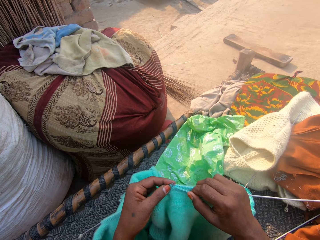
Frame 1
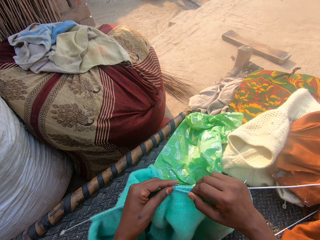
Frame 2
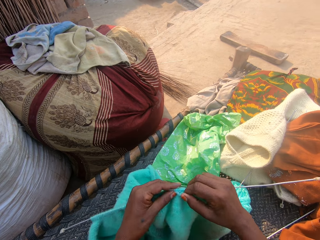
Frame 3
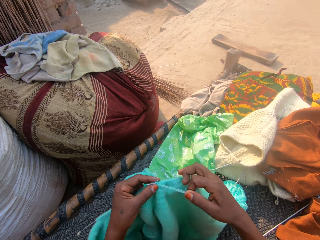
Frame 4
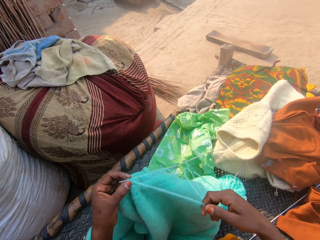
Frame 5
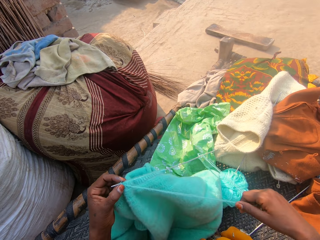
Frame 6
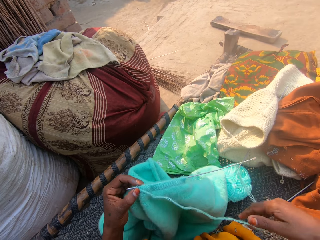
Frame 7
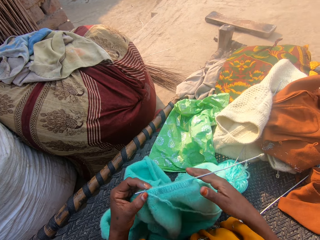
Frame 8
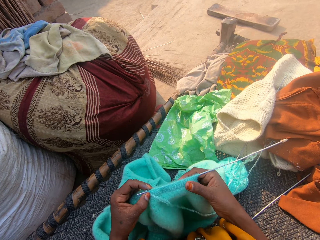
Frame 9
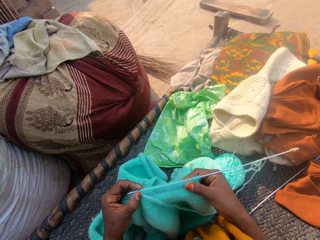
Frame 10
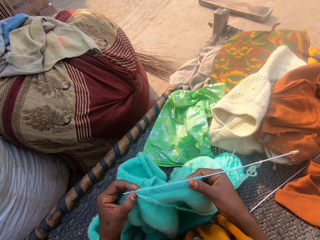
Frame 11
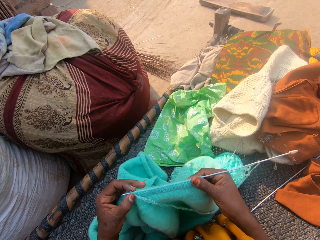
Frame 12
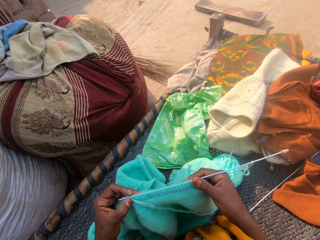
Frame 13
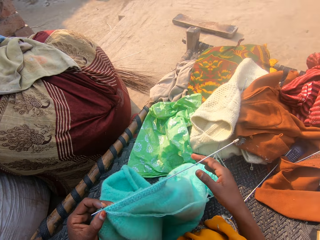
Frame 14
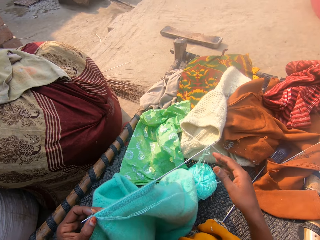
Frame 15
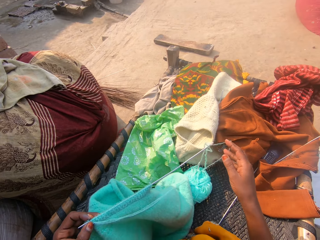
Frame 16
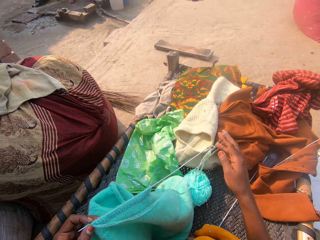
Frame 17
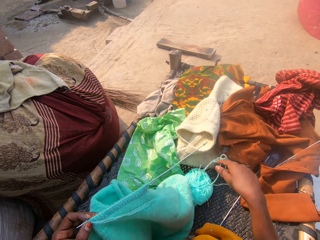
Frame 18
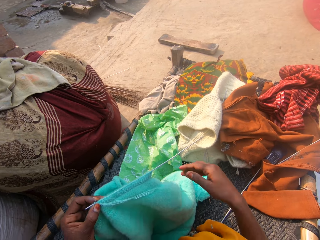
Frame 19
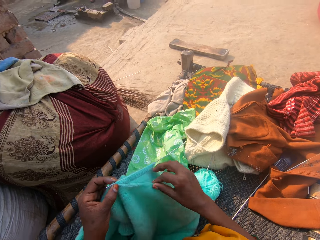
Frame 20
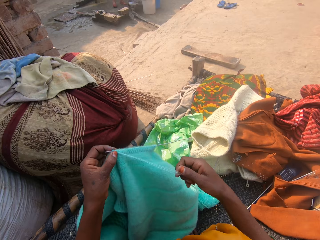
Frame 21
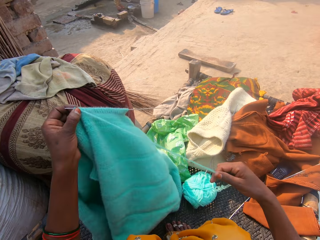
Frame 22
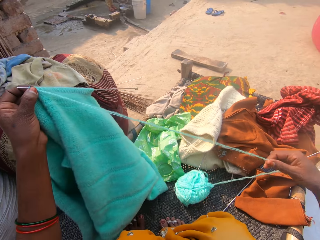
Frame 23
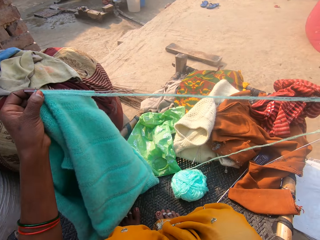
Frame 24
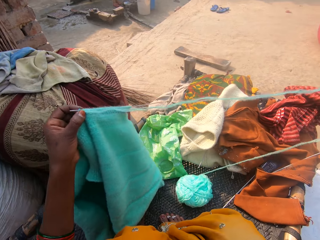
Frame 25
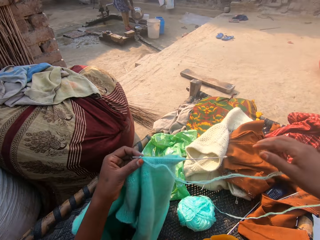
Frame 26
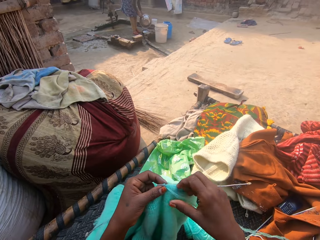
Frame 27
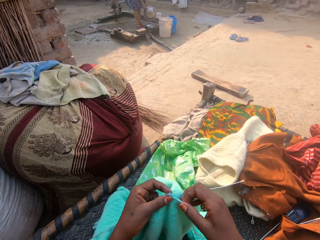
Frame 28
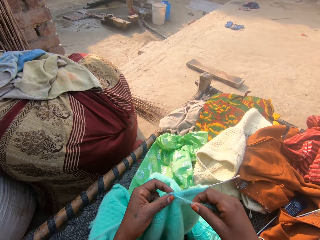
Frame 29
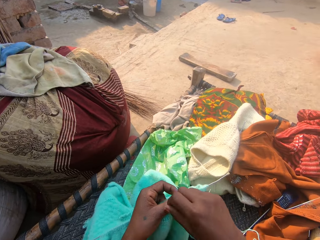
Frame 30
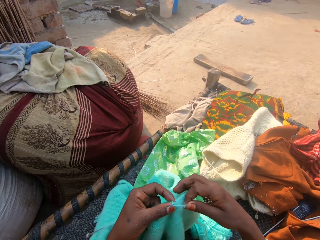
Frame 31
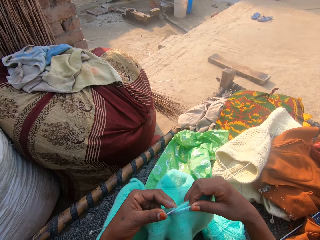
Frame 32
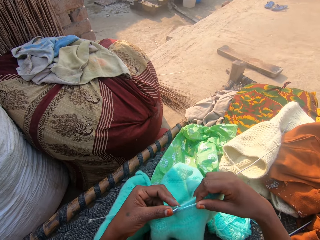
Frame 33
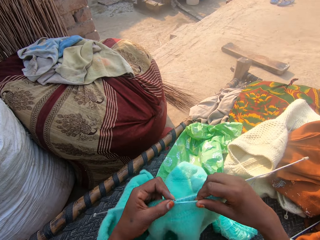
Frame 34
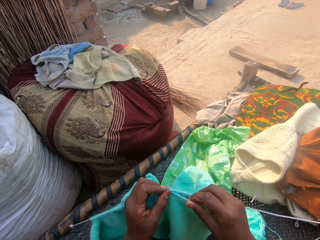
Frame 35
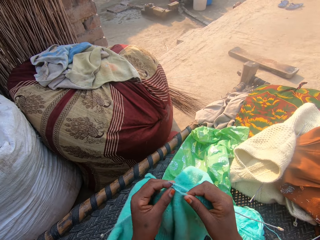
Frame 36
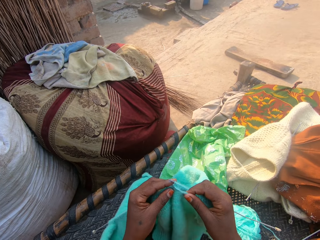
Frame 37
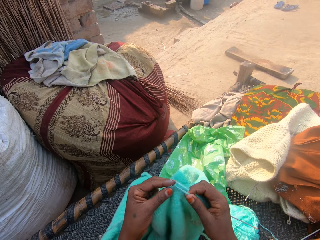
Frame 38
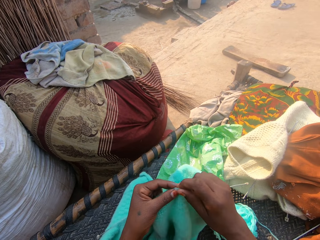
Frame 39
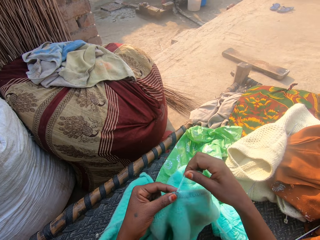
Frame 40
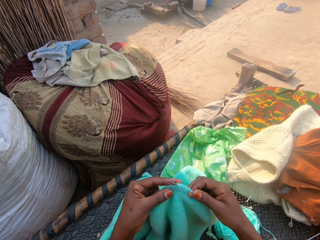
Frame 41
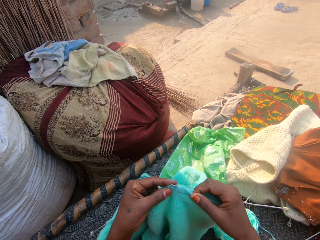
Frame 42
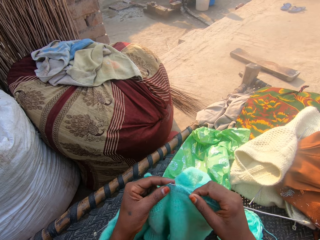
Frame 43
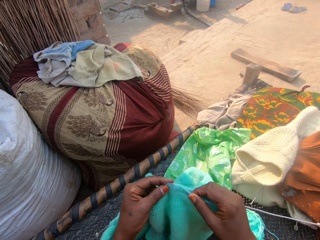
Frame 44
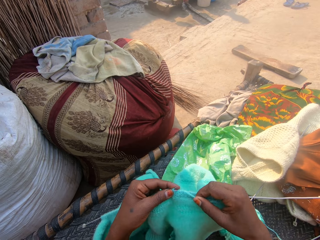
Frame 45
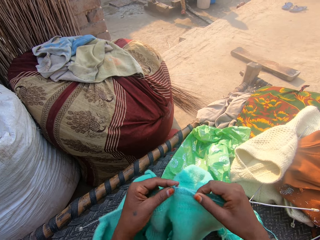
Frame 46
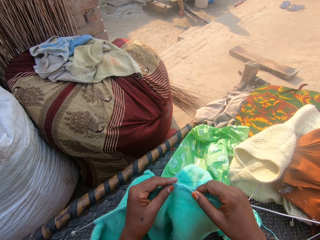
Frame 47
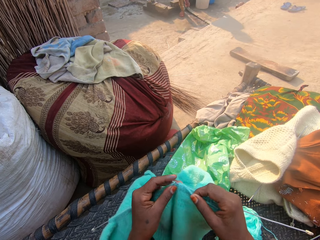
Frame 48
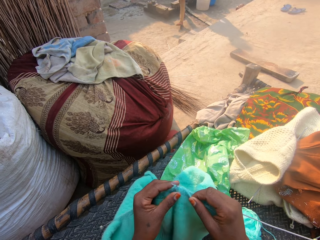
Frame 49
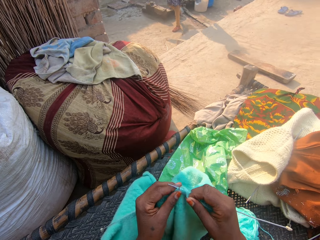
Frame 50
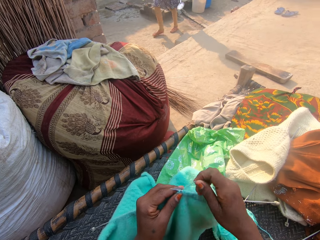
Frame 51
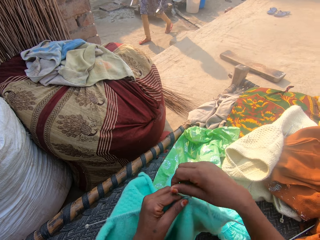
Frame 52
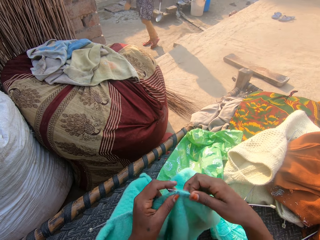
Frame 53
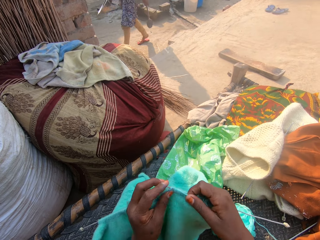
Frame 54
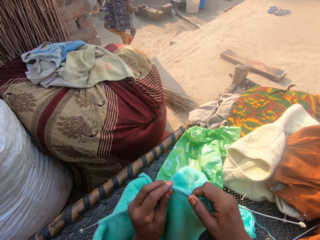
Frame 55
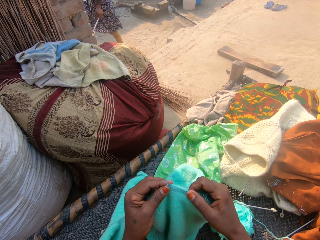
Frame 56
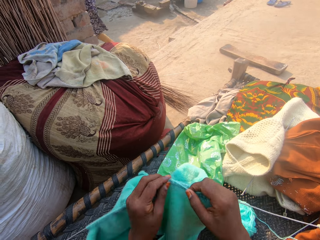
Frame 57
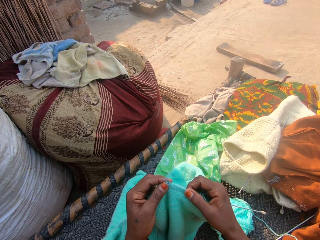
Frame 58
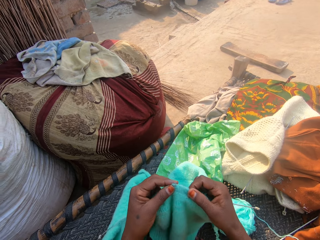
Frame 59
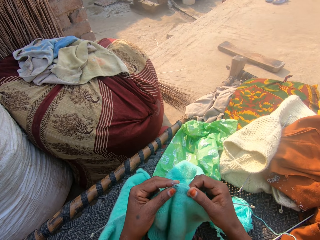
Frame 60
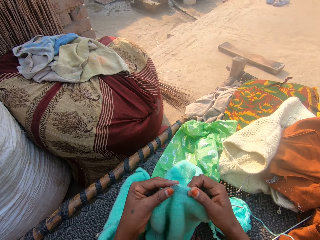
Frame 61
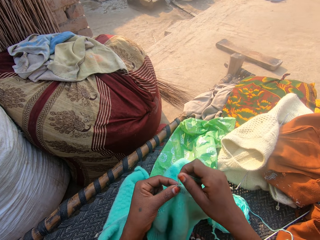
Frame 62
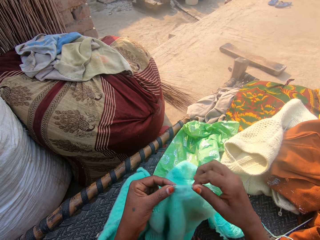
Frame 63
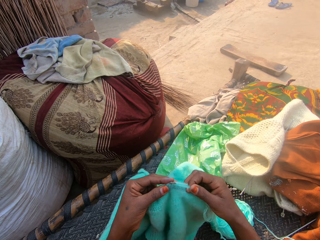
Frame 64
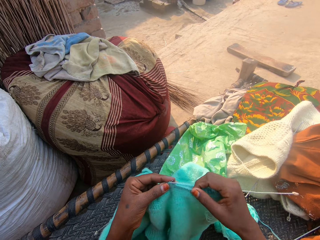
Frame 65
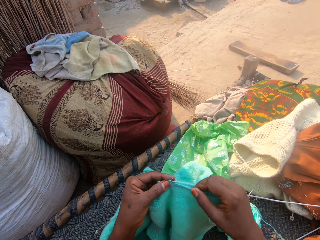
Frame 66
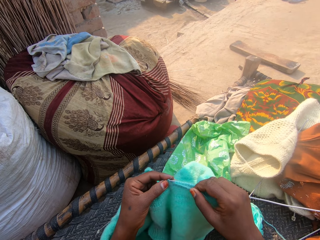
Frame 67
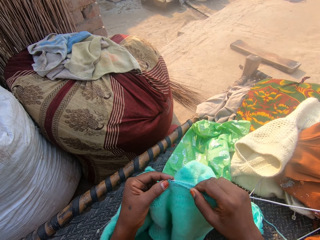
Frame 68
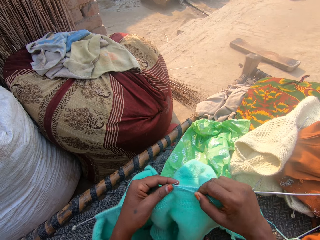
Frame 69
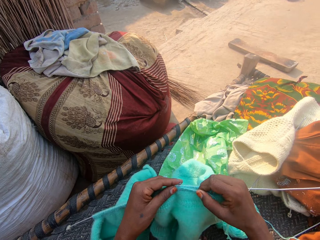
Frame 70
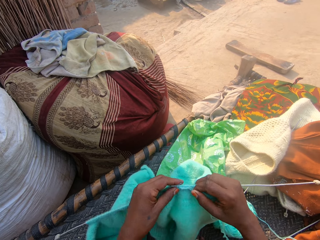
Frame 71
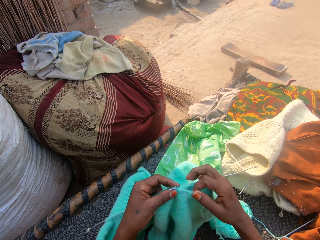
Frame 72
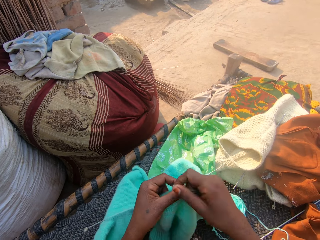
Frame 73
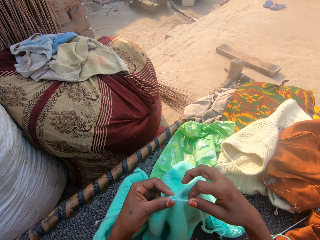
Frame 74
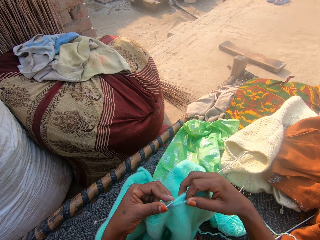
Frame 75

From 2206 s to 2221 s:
The camera wearer pulls the sewing thread. She adjusts the yarn with her right hand. She crochets with the yarn. A woman walks around the compound. The camera wearer sews the piece of cloth.

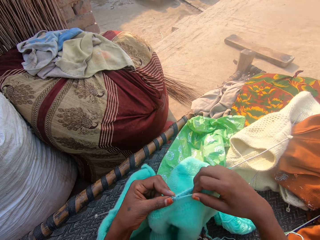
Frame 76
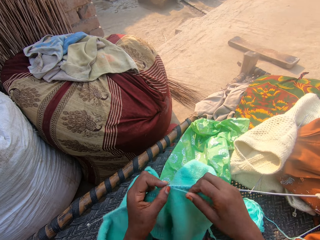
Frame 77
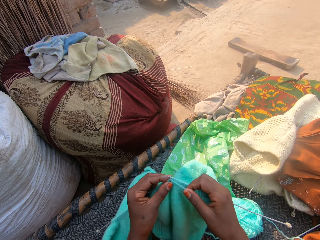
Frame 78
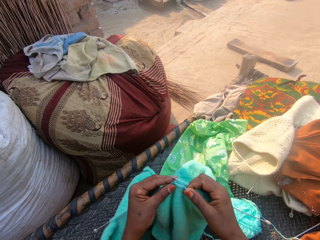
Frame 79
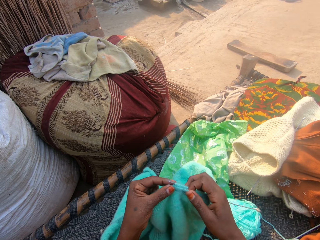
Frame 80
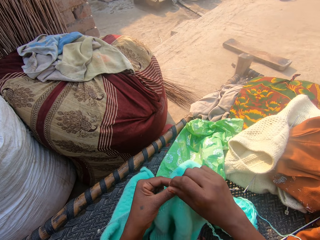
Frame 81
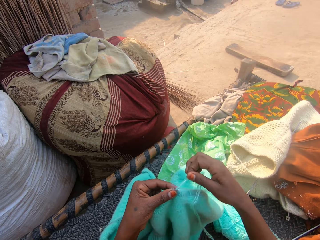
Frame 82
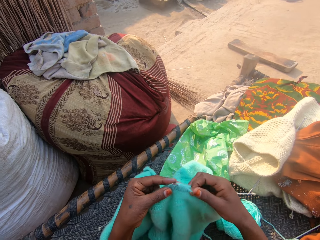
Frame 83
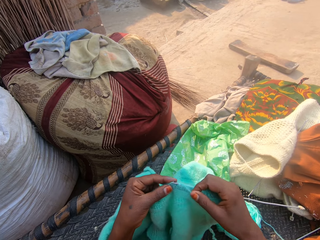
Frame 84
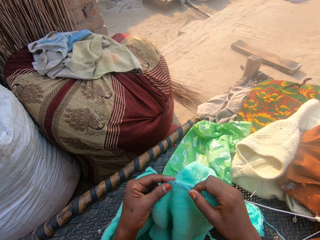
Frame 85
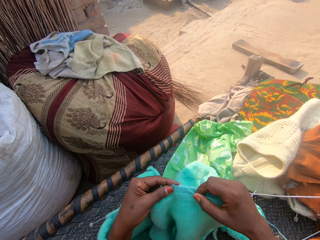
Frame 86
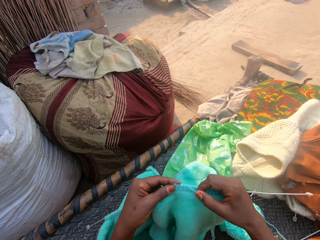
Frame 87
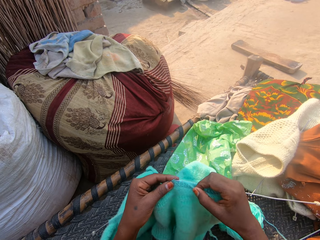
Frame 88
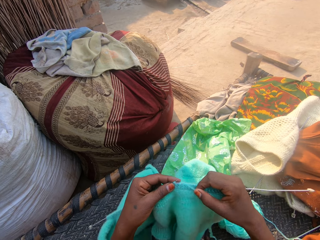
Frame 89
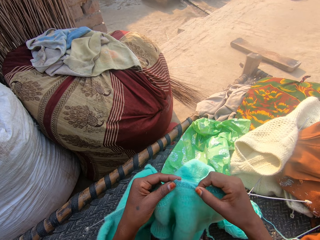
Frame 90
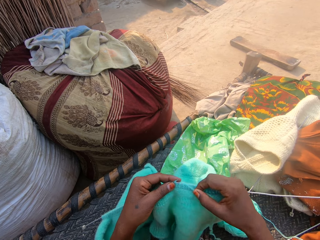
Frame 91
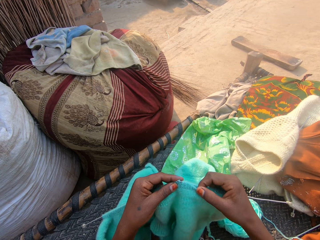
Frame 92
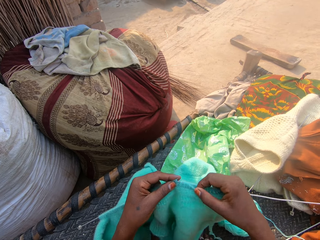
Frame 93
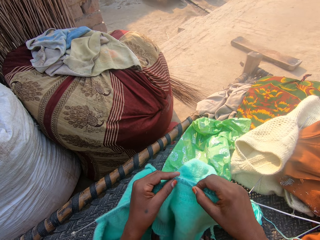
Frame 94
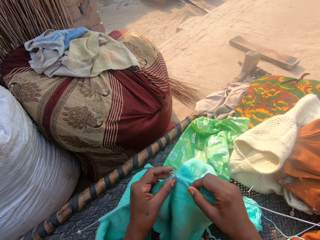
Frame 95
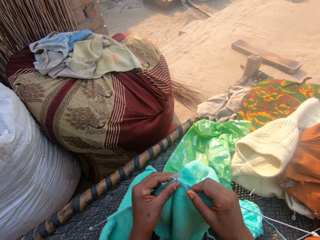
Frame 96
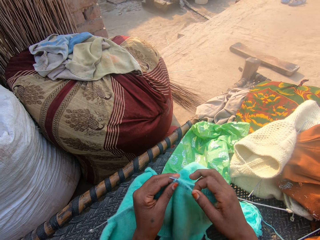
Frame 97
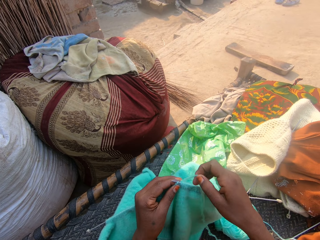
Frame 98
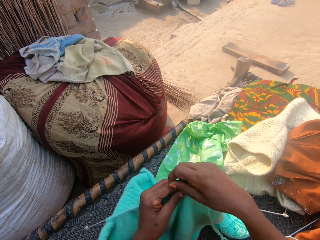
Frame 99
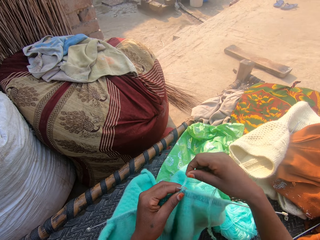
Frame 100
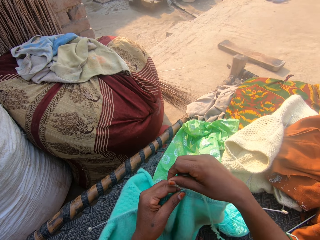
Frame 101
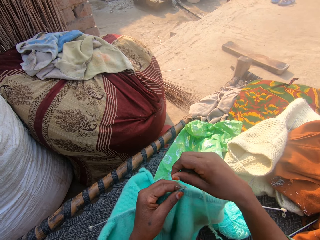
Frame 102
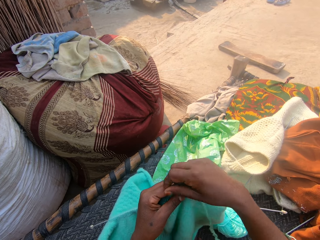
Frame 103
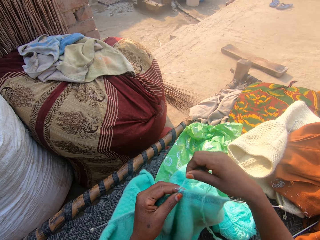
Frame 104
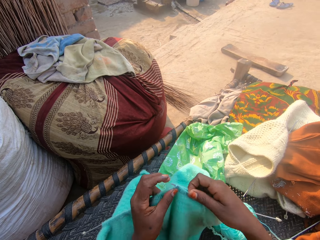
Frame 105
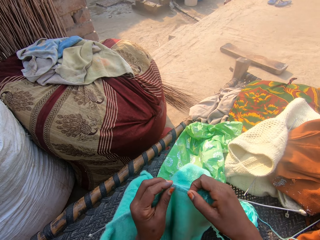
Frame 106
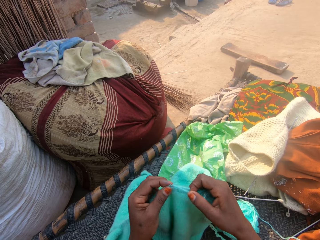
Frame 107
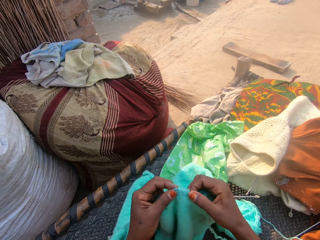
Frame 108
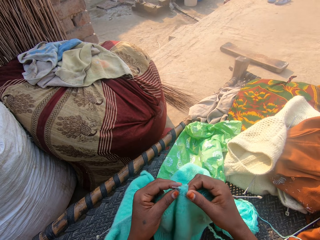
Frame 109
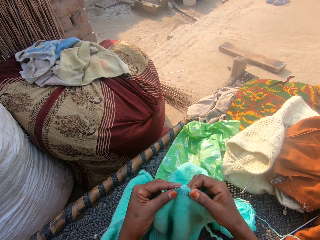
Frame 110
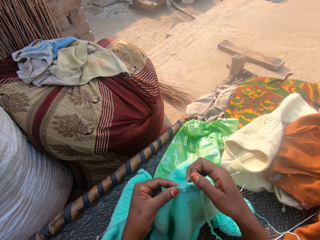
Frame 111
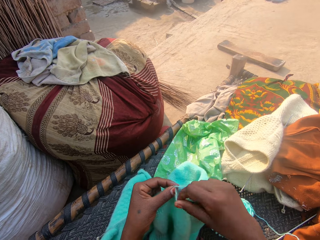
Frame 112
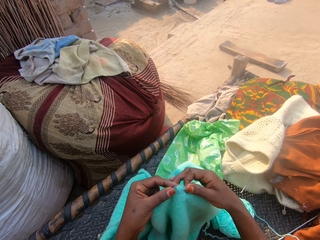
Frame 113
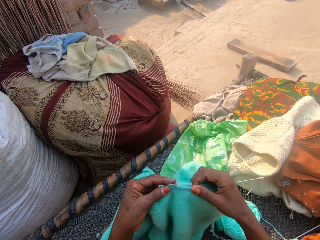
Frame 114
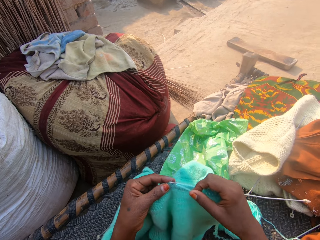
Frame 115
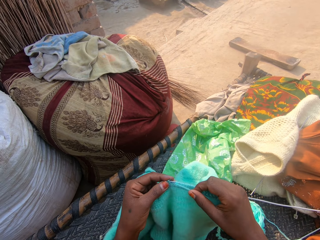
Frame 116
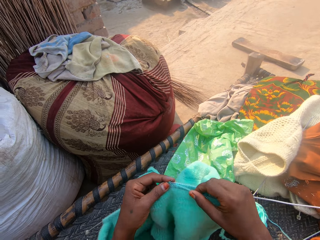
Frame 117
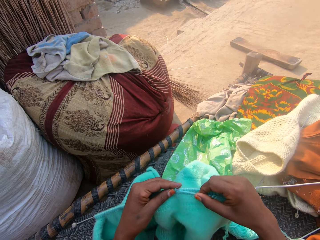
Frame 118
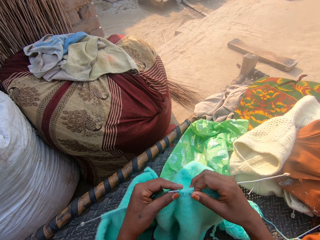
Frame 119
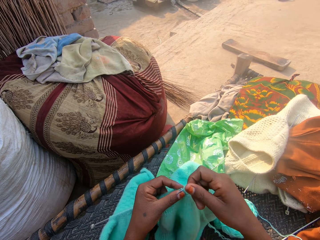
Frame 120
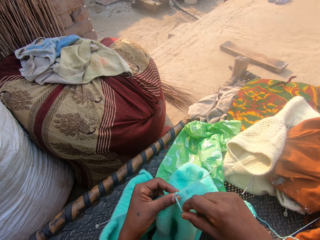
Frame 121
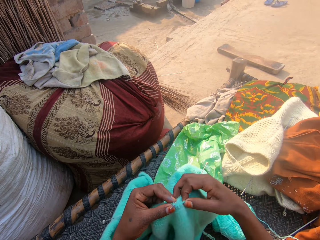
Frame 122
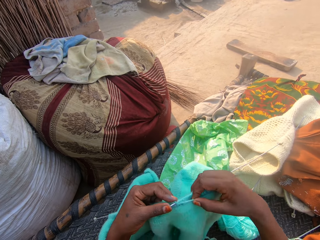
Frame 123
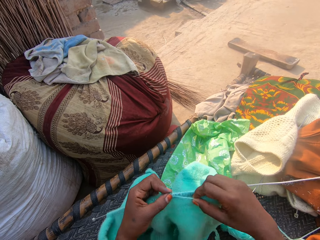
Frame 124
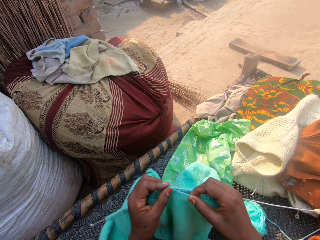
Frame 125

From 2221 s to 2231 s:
The camera wearer converses. They sew the piece of cloth.
